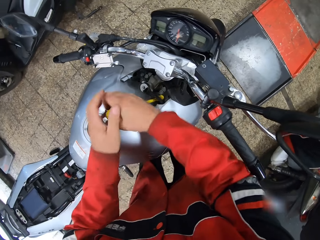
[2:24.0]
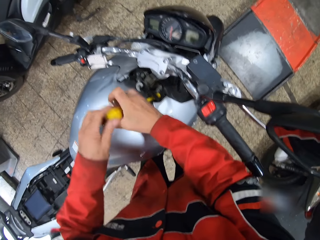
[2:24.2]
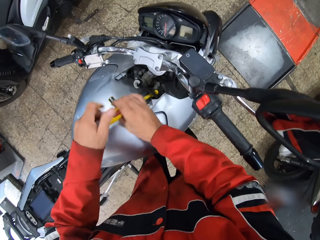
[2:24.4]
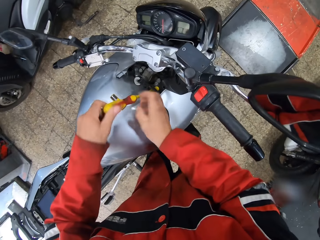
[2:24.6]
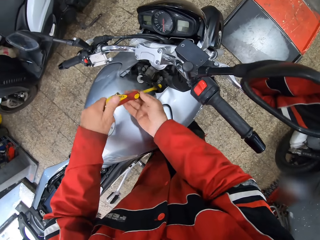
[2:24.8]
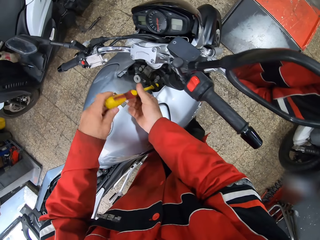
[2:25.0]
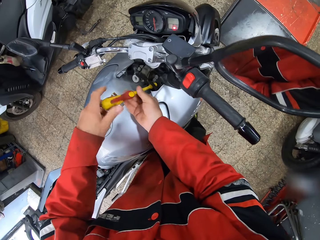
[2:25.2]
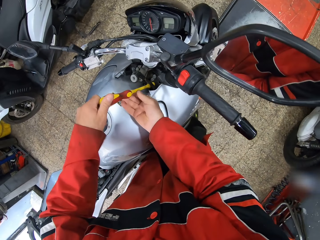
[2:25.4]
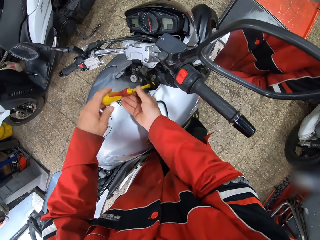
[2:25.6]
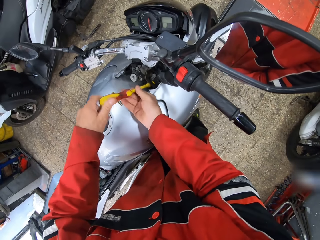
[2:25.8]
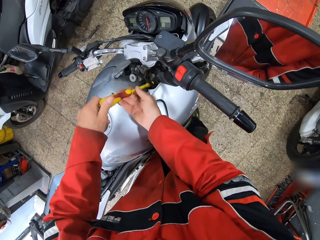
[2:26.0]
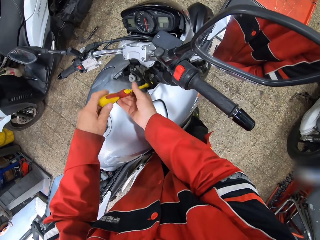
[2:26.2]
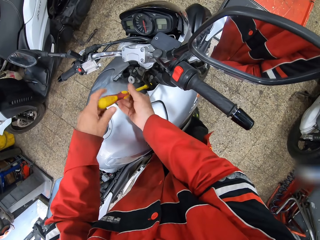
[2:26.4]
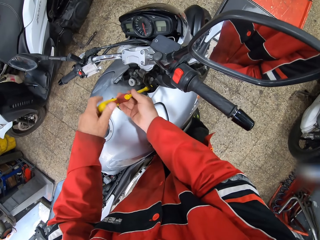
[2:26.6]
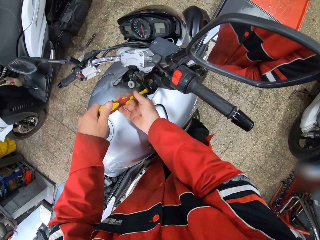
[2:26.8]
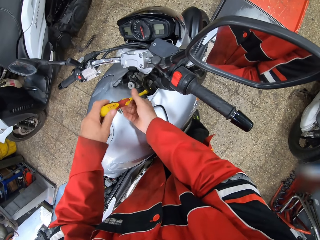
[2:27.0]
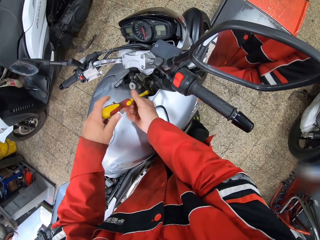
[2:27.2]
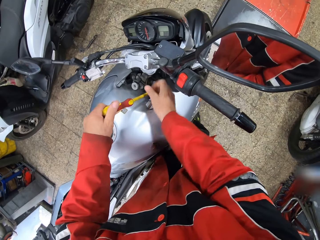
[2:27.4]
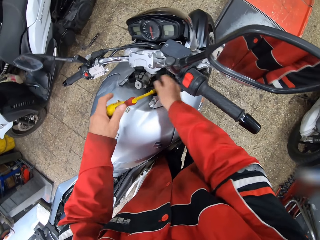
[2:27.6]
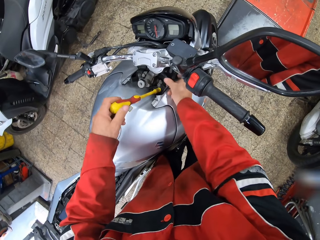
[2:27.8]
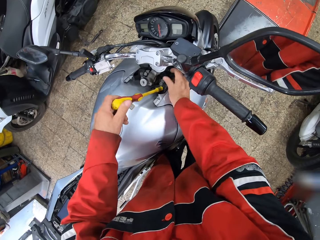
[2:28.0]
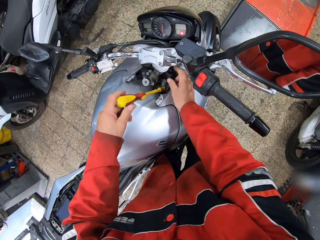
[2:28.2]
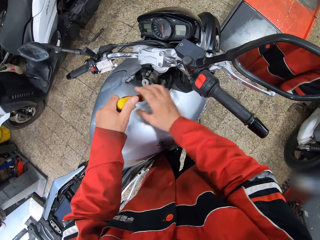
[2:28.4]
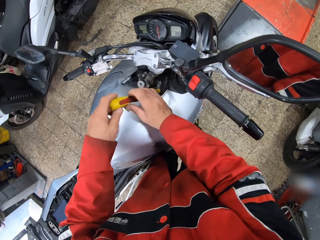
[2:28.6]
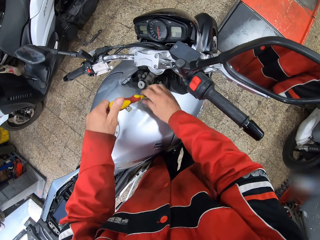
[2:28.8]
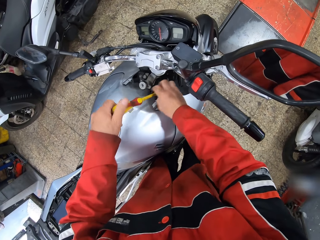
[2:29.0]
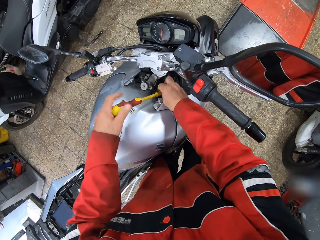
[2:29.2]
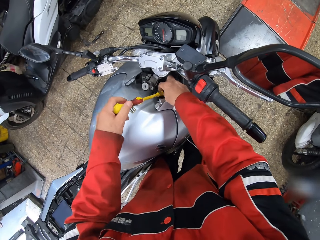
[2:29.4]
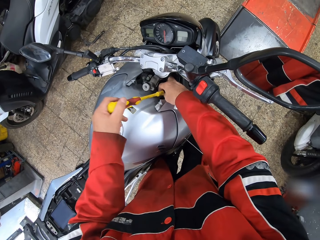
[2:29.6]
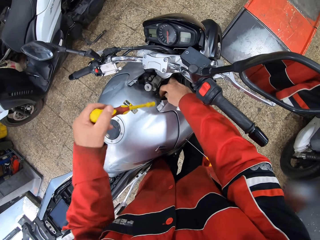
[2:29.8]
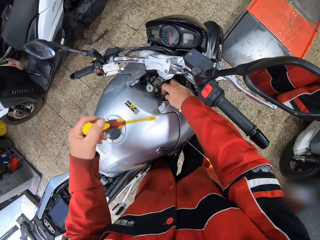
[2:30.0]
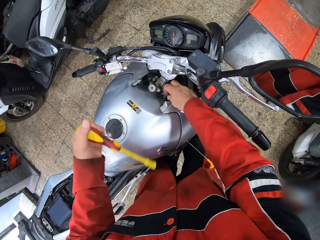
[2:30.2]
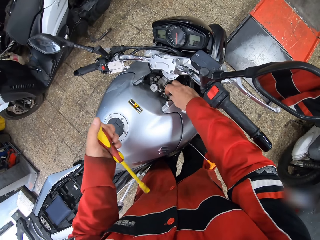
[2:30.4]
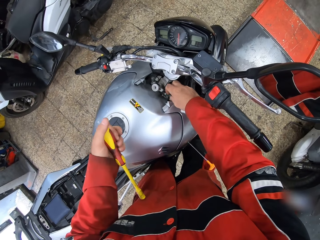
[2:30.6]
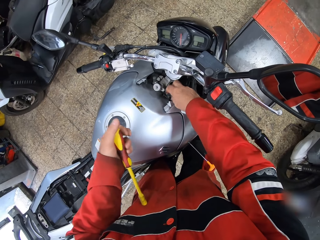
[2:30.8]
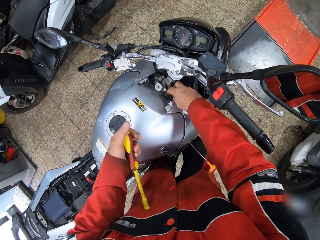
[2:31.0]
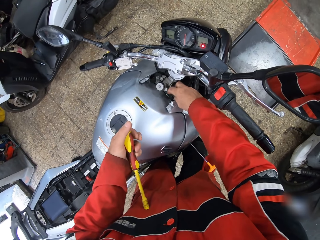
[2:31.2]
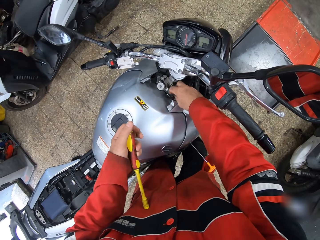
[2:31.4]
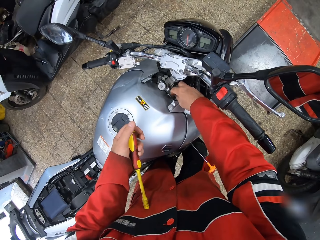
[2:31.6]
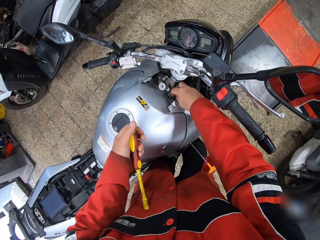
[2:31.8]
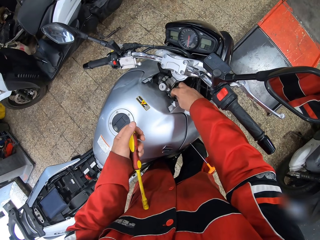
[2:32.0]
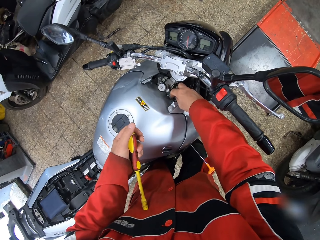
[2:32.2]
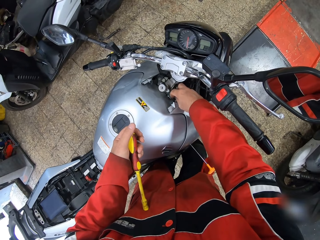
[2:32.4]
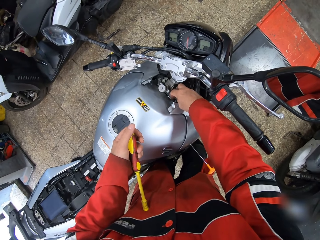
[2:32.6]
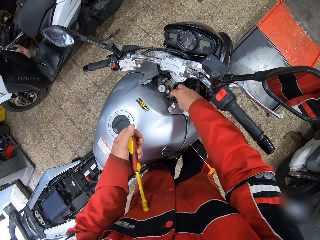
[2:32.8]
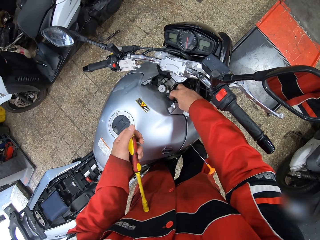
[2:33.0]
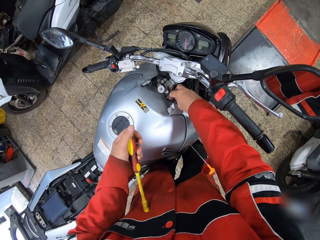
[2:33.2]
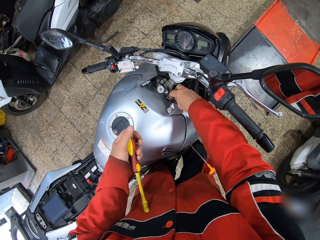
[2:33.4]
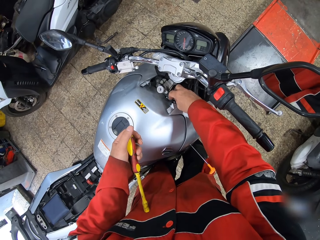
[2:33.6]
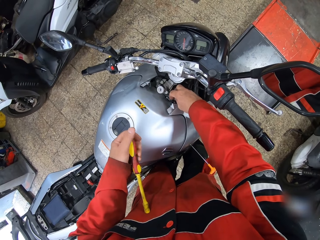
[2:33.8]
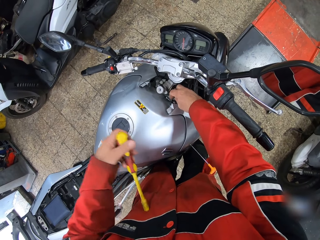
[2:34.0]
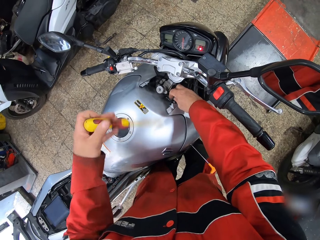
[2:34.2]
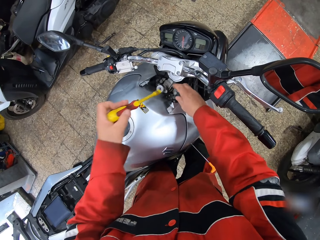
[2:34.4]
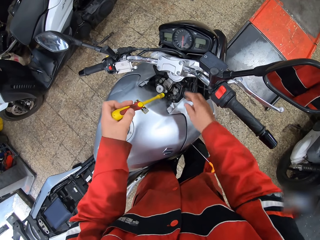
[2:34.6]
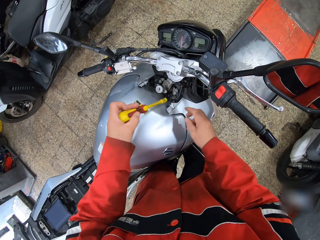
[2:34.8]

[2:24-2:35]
The camera wearer loosens a screw with the socket screwdriver. He adjusts the wire with his right hand. He loosens the screw with his hand.

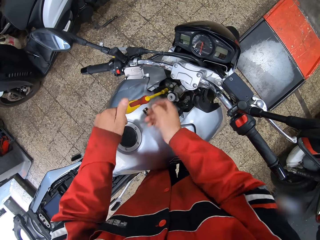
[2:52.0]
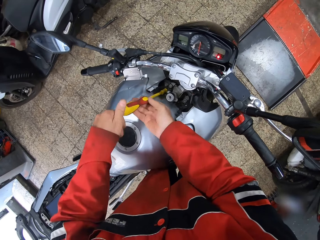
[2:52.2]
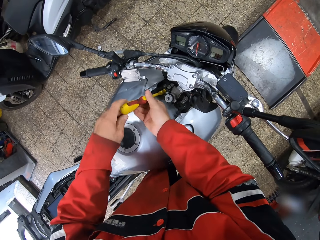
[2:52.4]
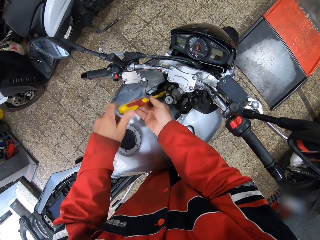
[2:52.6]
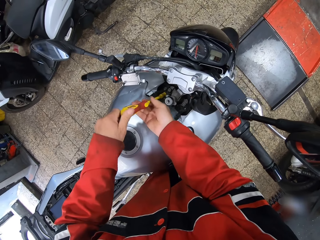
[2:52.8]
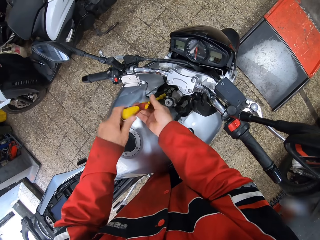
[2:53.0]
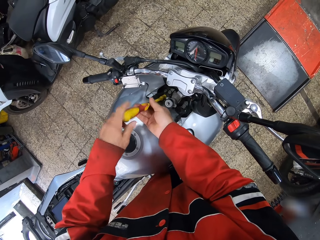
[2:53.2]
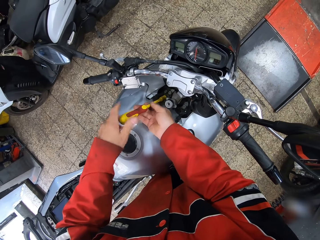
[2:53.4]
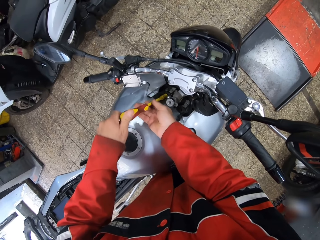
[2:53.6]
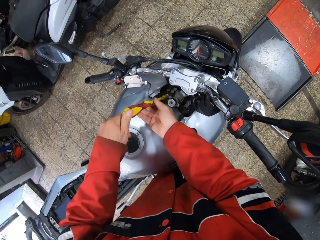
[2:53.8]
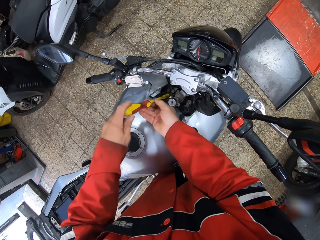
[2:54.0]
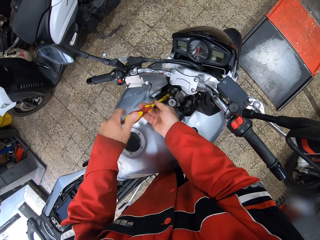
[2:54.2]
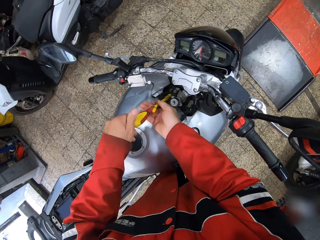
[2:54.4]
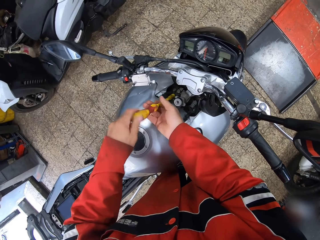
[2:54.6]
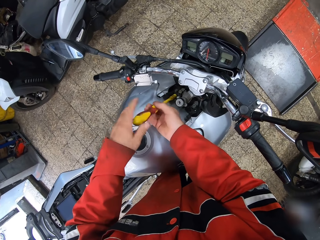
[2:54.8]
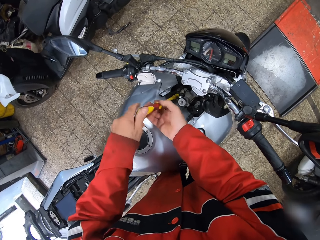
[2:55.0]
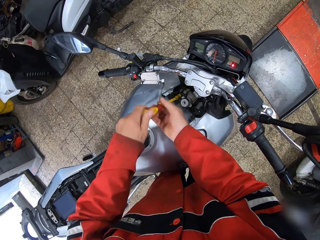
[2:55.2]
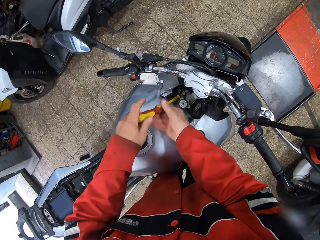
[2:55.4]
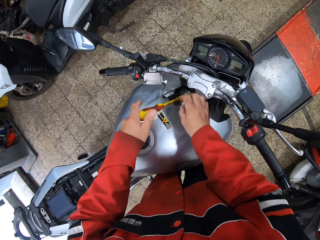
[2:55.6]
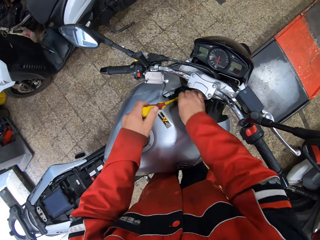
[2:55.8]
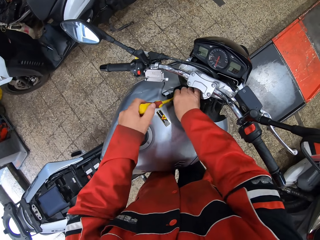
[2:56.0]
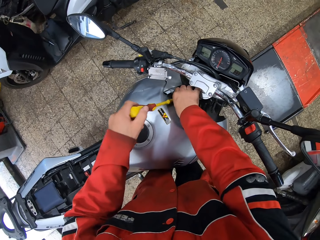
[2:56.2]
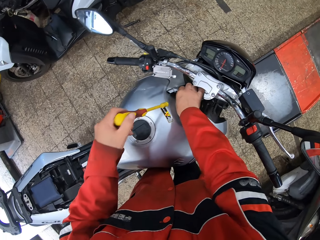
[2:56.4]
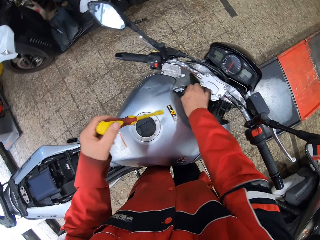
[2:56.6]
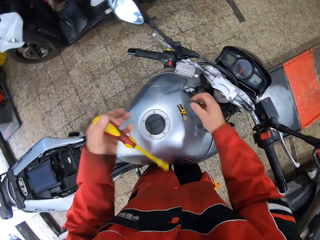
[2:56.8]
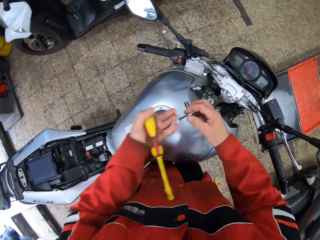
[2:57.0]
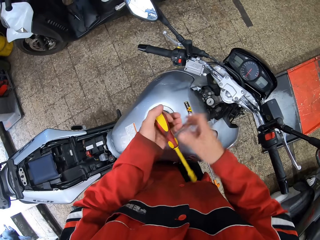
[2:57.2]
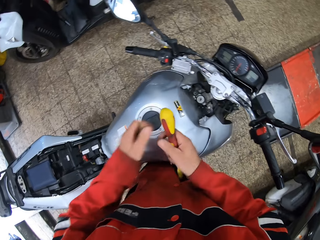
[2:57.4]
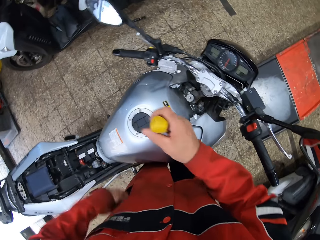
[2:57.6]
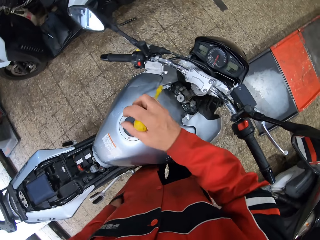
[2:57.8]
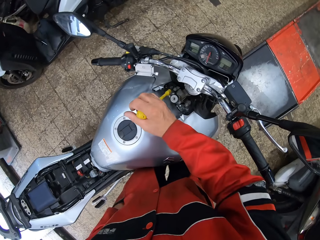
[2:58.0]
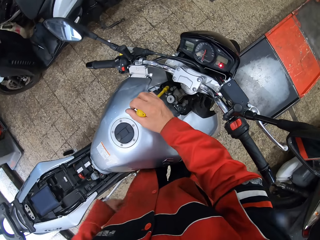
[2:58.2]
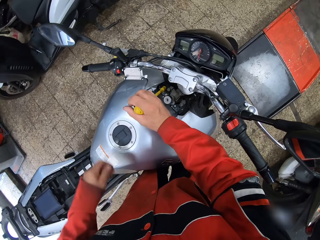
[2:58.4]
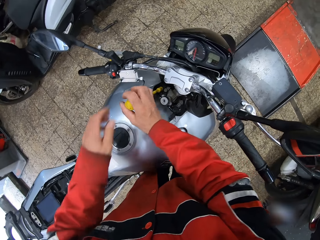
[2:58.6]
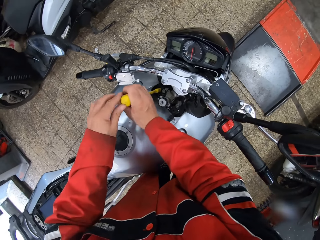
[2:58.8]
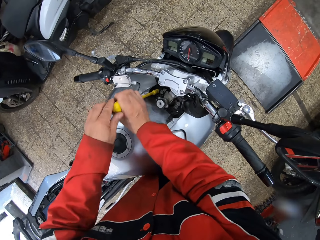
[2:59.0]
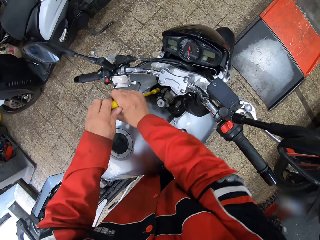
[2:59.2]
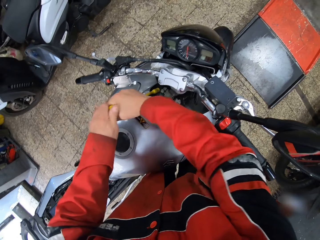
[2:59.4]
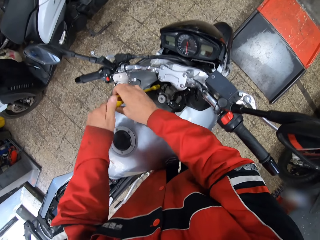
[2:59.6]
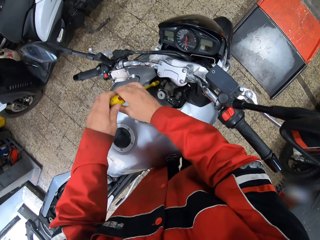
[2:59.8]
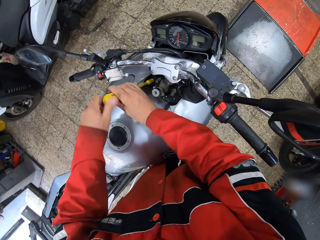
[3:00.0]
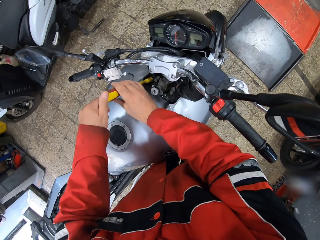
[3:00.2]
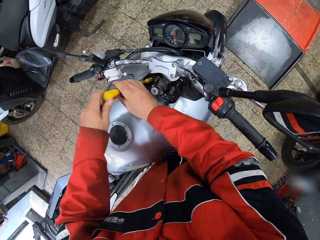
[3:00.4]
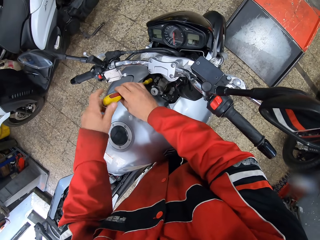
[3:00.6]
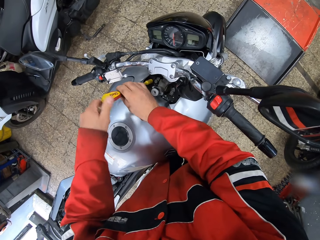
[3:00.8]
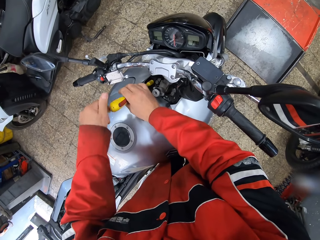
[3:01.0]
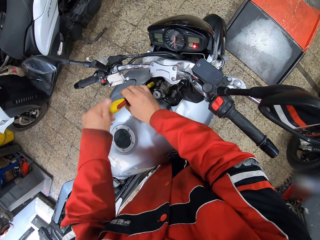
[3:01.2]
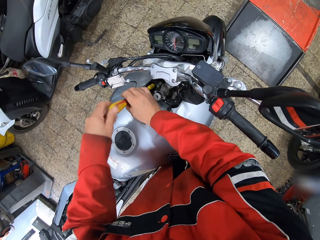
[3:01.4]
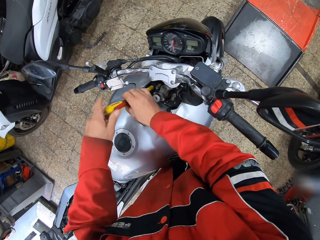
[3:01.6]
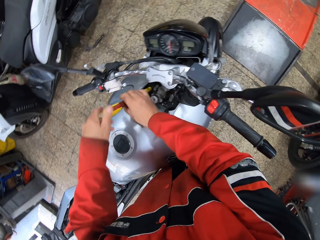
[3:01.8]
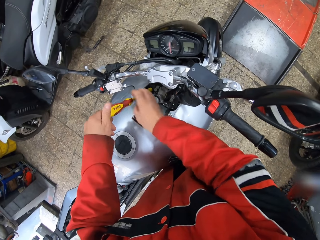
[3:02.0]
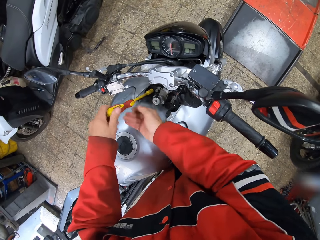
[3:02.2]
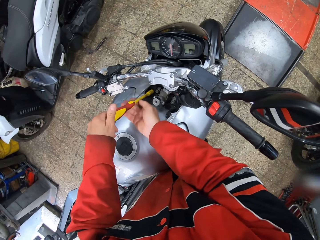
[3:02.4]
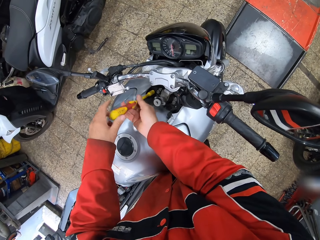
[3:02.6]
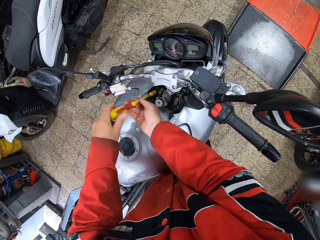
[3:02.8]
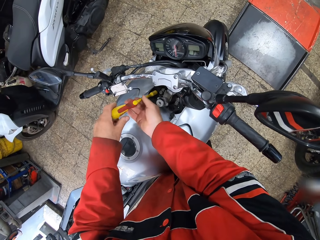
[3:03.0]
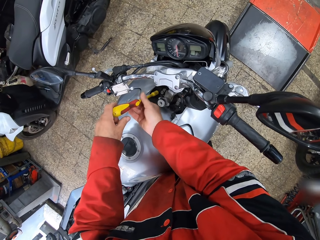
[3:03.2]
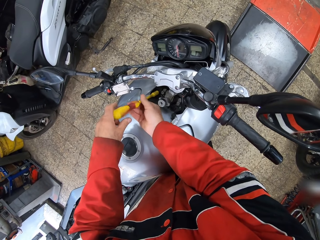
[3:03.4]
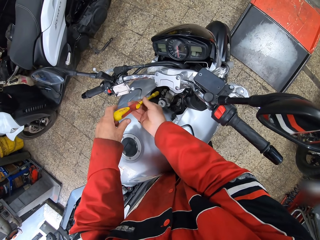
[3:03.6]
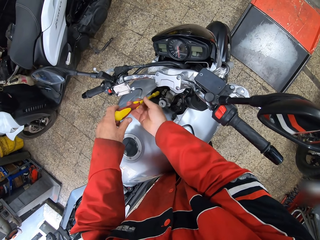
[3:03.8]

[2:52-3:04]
The camera wearer loosens the screw with the screwdriver. He removes the socket screwdriver from the screw with his right hand. He removes the screw with his right hand. He passes the screw from his right hand to his left hand. He passes the socket screwdriver from his left hand to his right hand. He puts the screw in the pocket. He places the socket screwdriver on a screw. He loosens the screw with the socket screwdriver.
